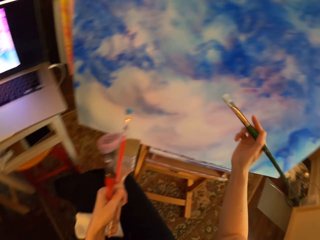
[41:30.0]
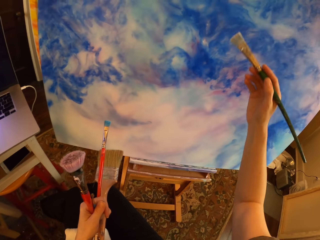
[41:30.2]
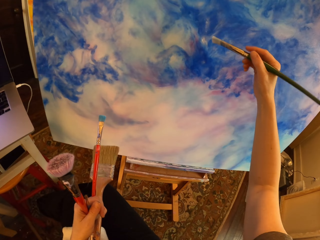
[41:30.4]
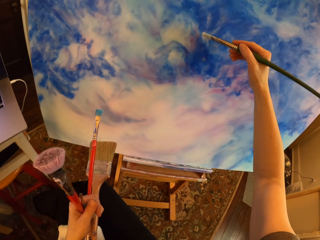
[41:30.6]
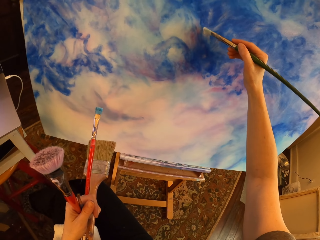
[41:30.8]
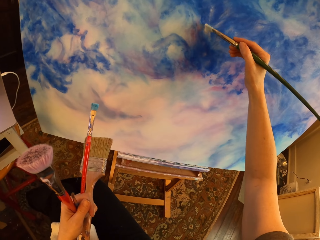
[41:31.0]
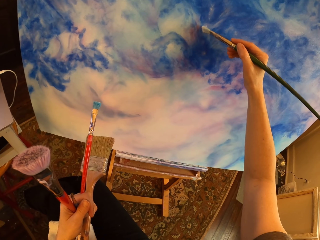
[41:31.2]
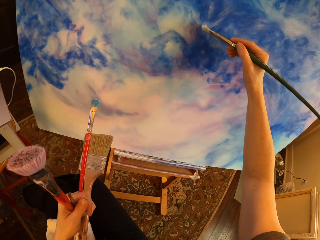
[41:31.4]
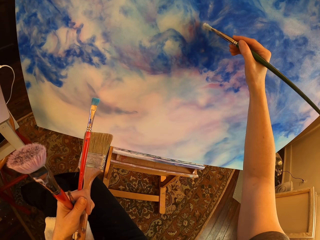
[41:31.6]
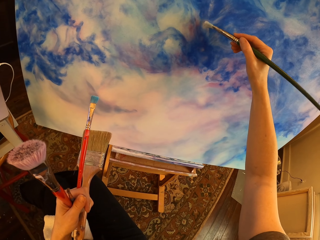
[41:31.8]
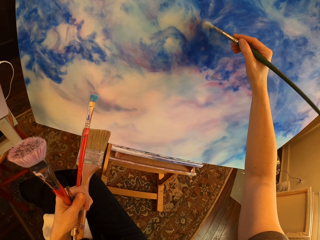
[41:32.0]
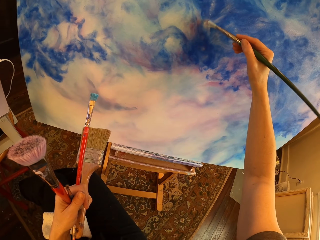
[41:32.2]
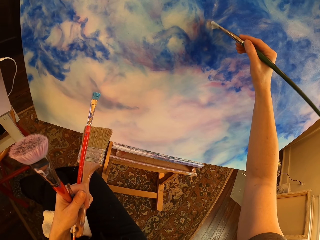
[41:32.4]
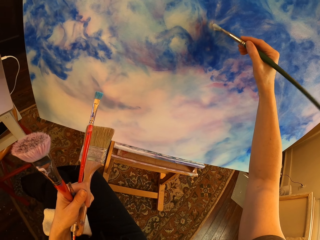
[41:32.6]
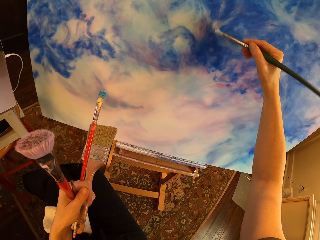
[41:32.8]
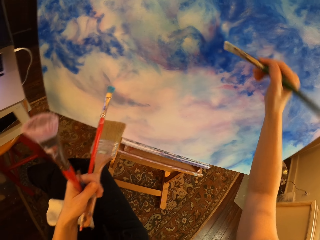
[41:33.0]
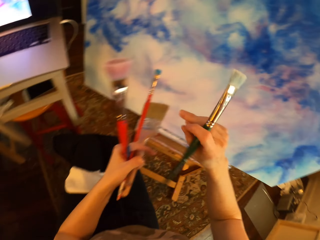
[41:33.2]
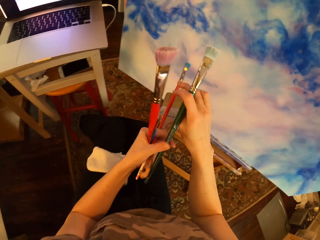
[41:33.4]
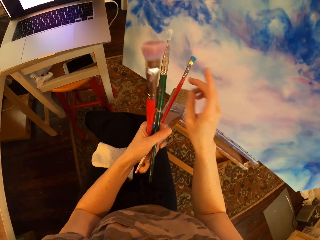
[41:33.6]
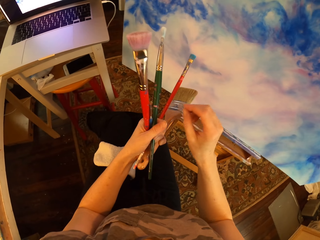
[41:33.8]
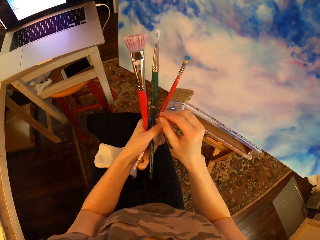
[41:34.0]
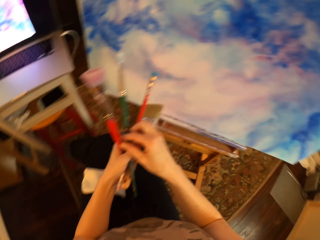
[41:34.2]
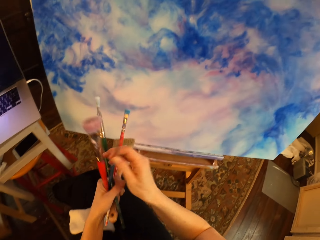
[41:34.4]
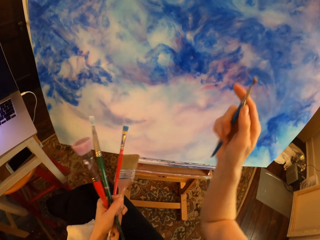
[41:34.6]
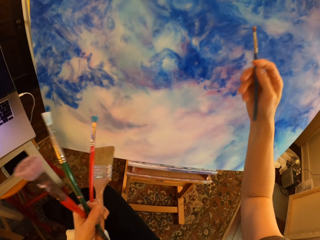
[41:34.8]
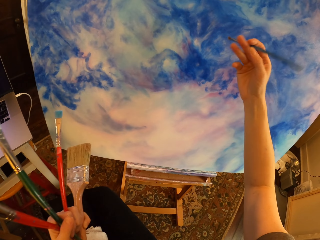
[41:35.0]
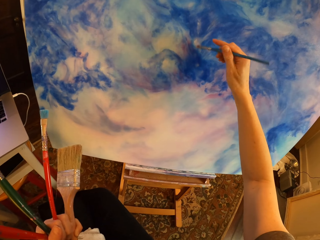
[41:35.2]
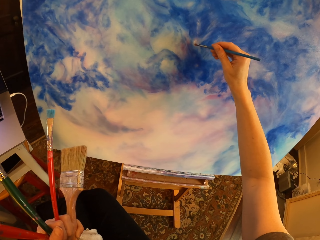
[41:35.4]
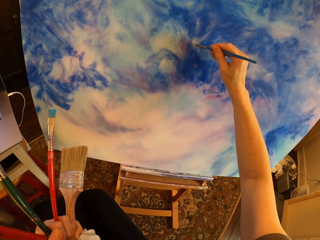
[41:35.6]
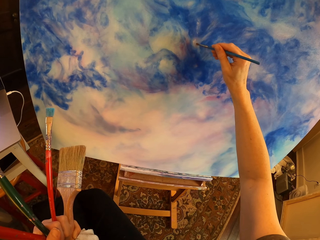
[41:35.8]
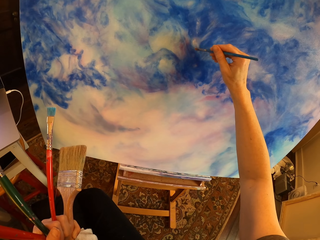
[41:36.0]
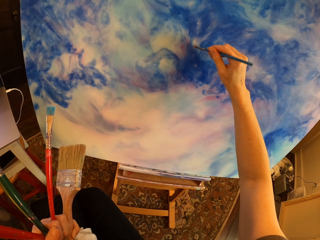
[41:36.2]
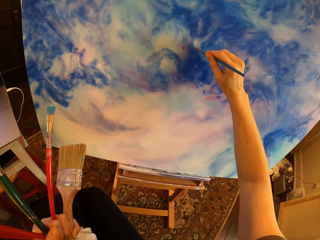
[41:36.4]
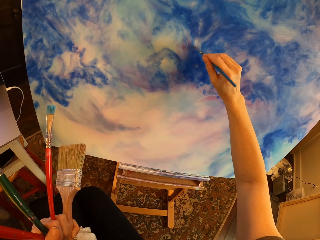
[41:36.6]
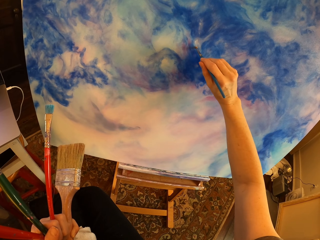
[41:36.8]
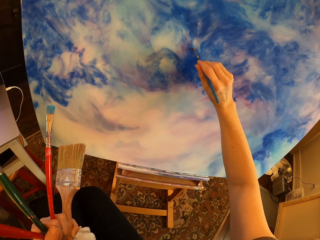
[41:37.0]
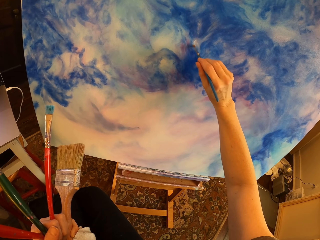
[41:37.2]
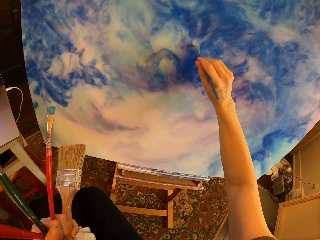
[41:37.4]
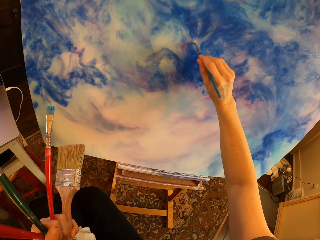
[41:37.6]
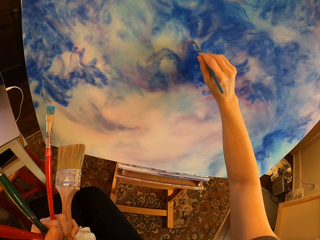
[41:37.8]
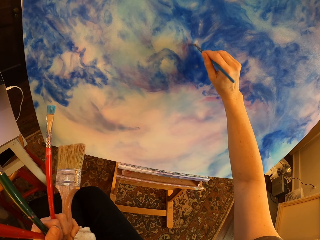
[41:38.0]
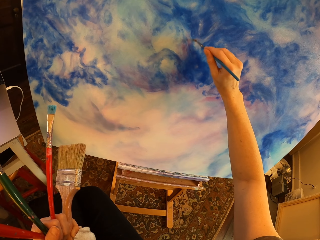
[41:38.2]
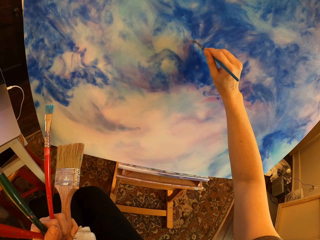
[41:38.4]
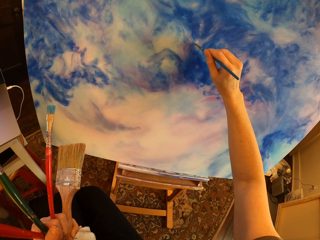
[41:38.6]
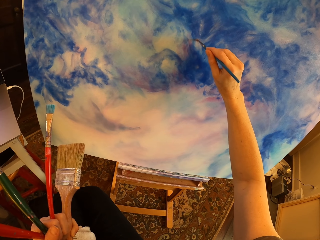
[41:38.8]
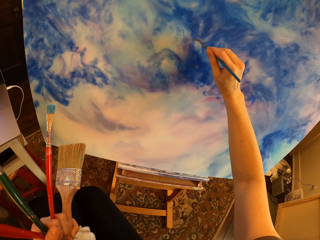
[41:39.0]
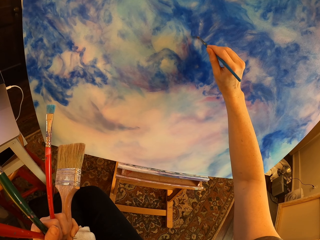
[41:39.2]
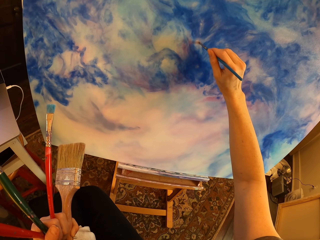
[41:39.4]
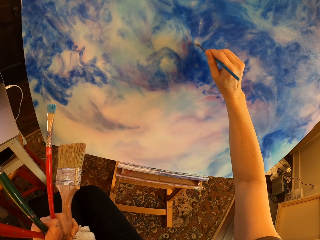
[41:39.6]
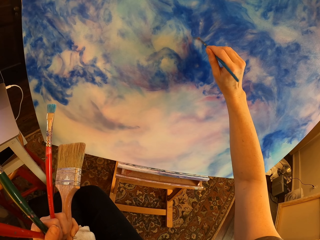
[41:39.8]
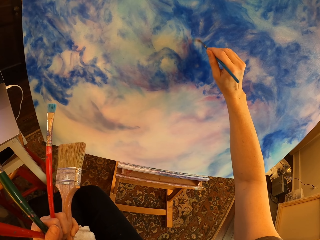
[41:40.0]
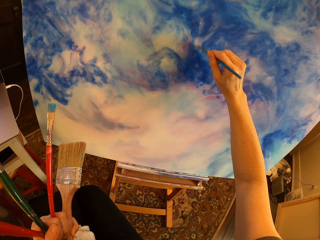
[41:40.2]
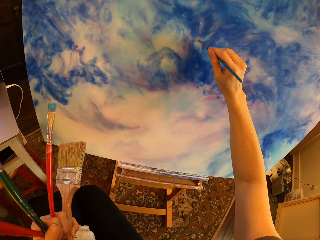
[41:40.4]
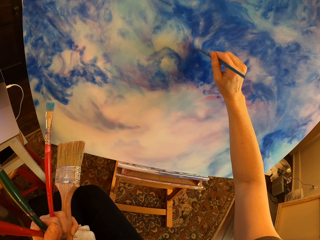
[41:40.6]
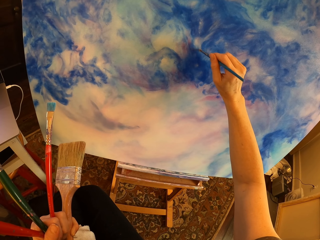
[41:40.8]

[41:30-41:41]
The camera wearer holds paint brushes and paints on the canvas with an art brush. They hold the paint brushes, switch the art brush, and turn to the side. They turn to the side. They paint on the canvas with the art brush and hold the paint brushes.

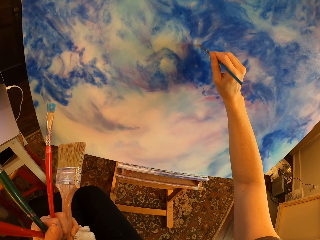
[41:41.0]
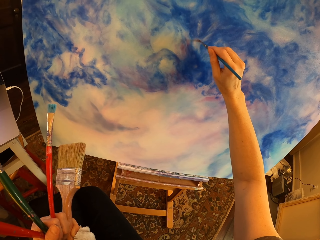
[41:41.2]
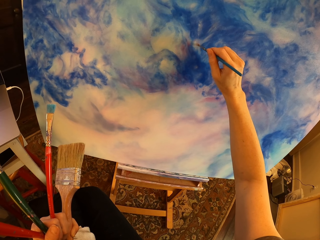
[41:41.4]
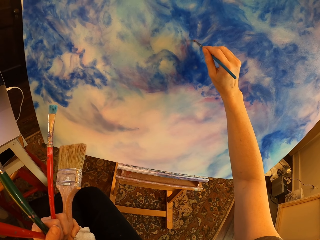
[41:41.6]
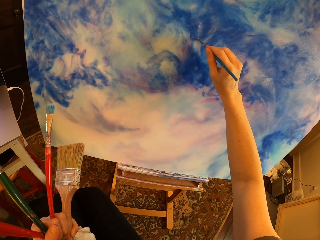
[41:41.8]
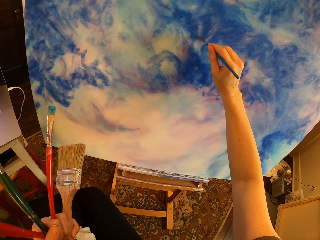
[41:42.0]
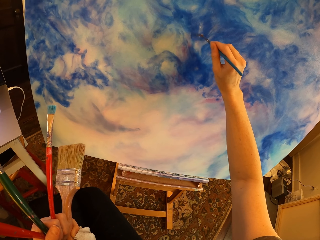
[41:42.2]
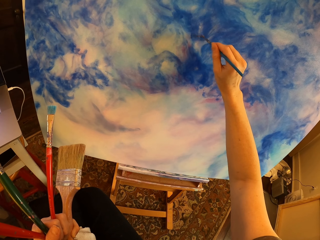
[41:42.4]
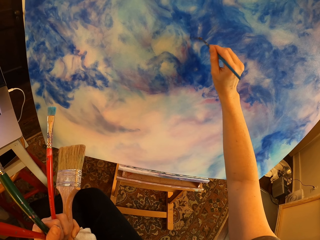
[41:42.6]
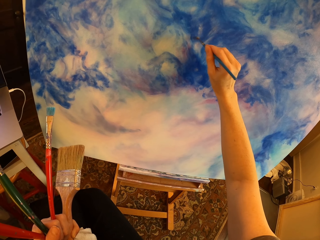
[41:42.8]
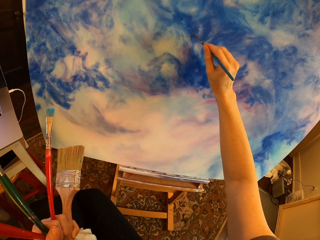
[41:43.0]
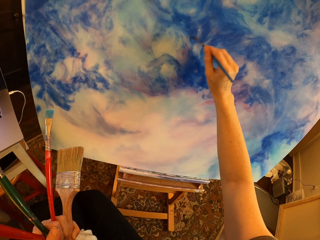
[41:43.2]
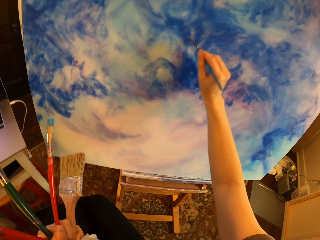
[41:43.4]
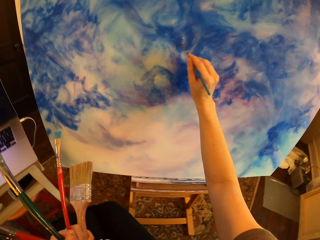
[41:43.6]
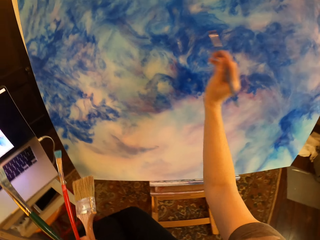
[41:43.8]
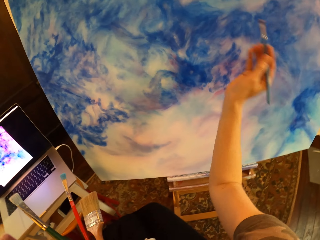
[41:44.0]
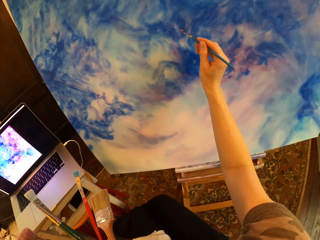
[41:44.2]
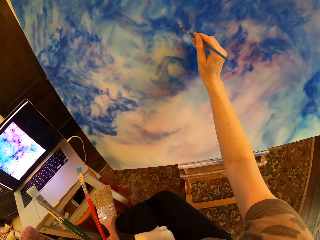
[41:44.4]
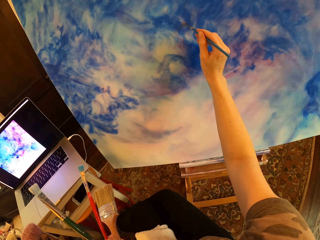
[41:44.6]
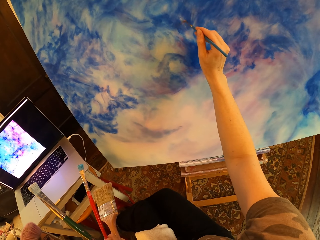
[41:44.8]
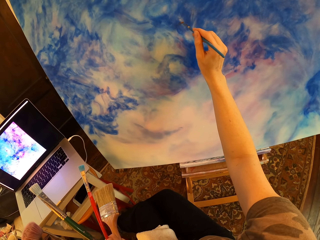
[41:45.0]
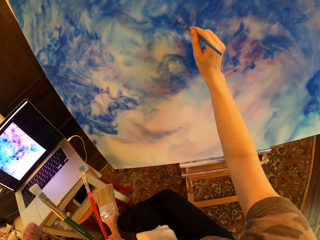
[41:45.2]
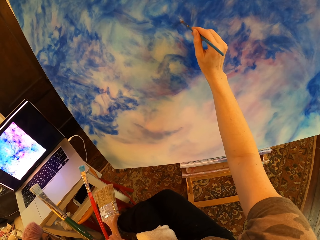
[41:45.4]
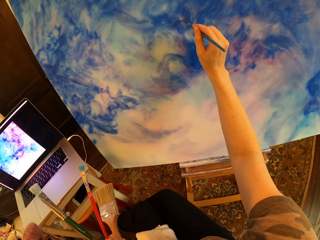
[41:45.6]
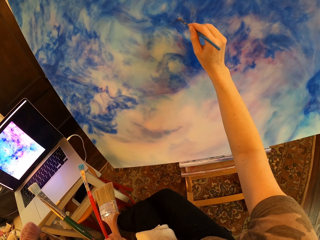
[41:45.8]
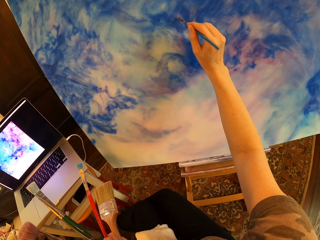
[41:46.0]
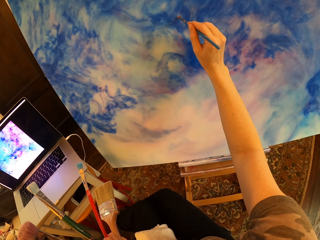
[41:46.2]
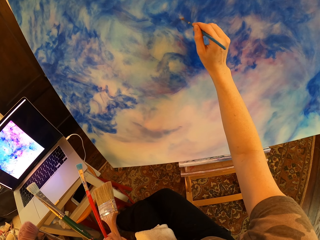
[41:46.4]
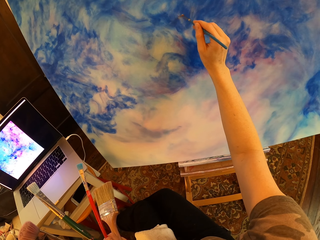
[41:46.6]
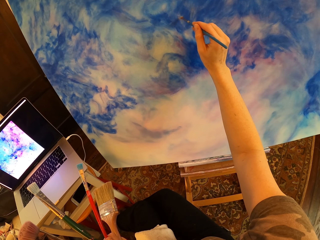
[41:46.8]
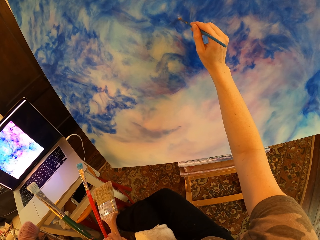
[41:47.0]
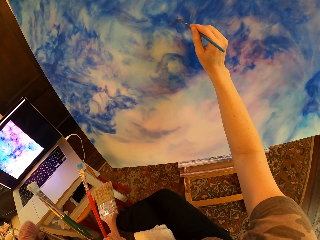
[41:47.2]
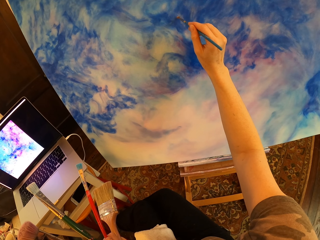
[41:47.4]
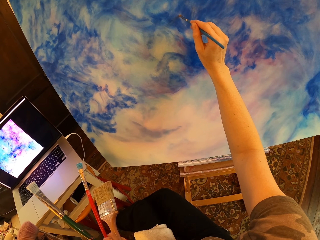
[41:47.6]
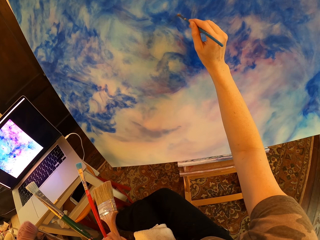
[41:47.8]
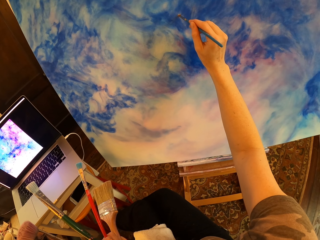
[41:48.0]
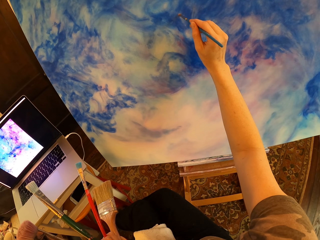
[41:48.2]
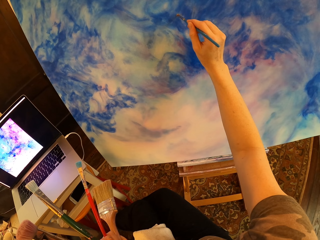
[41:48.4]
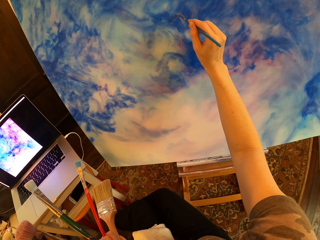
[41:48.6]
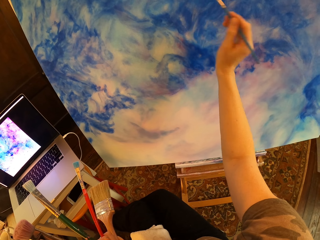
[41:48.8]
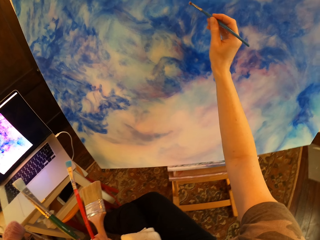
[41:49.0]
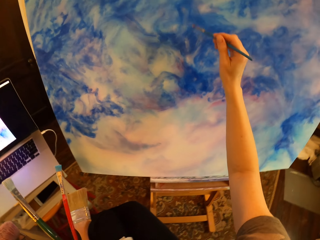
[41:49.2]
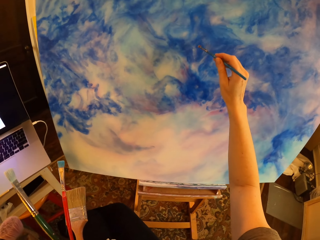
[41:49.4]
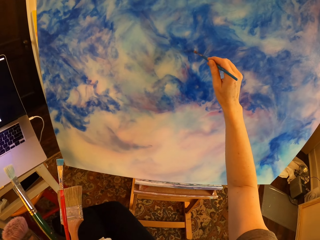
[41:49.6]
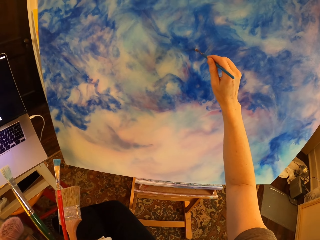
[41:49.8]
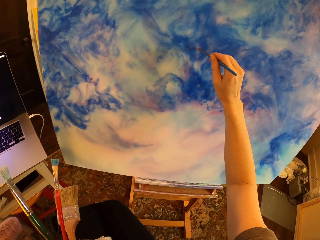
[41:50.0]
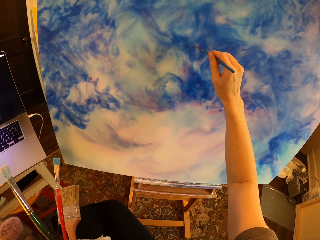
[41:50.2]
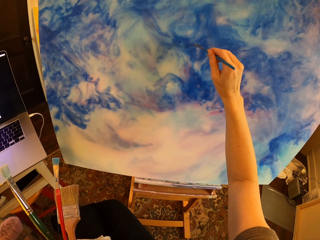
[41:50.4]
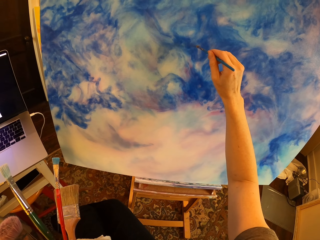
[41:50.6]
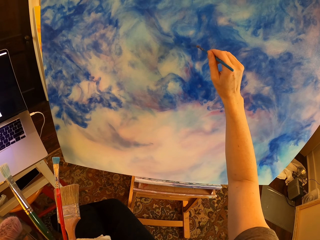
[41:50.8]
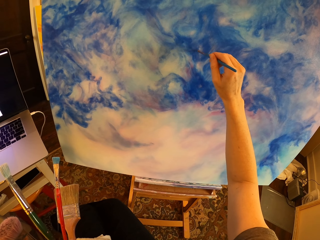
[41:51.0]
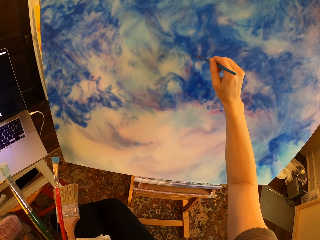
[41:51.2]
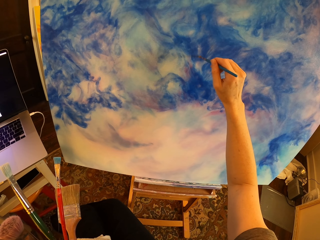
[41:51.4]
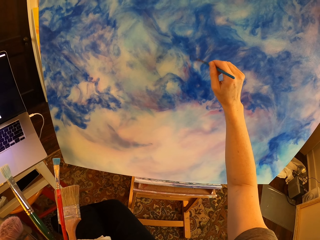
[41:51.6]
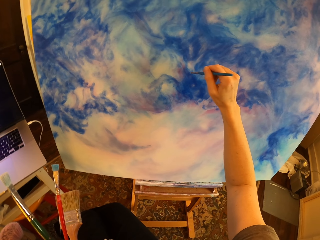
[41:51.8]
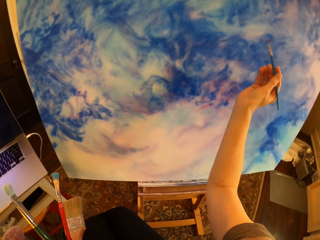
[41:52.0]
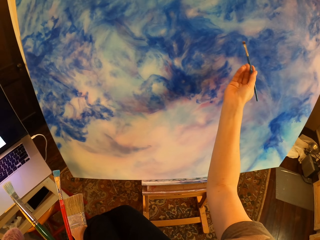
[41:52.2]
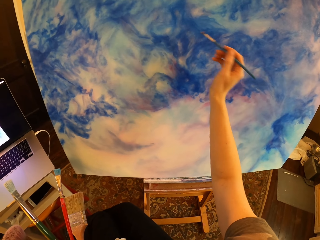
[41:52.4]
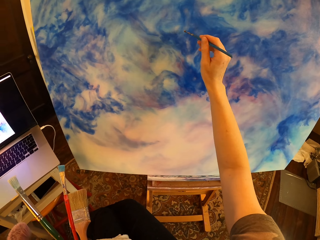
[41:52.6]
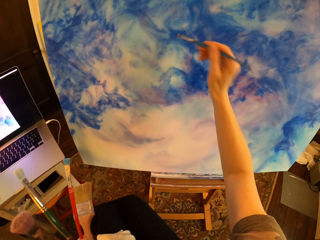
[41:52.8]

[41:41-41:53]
The camera wearer turns to the side. They paint a board. They turn to the side. They paint the board.
